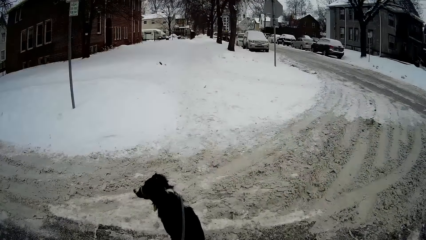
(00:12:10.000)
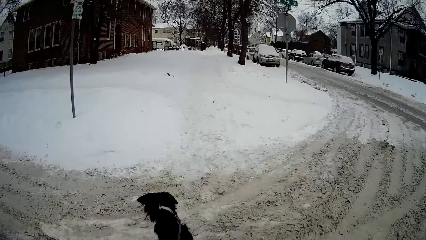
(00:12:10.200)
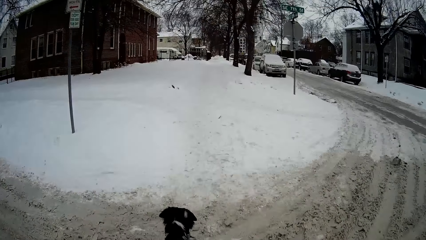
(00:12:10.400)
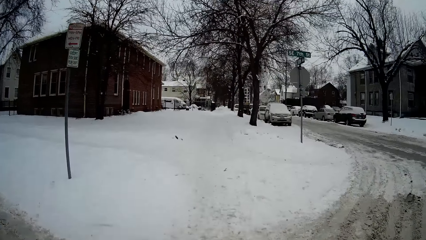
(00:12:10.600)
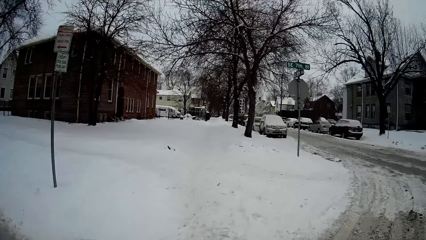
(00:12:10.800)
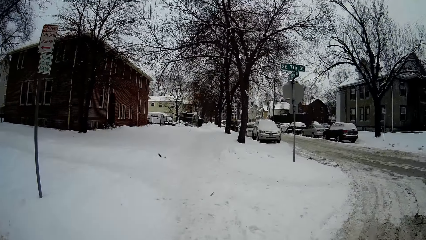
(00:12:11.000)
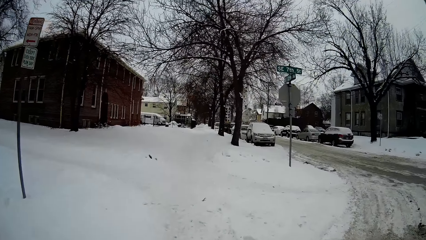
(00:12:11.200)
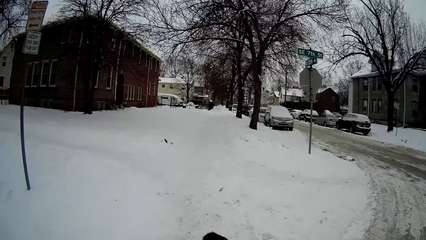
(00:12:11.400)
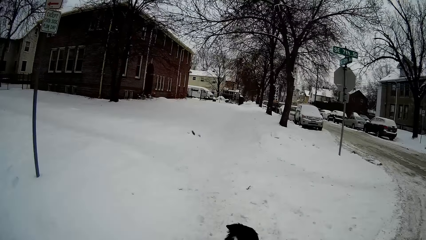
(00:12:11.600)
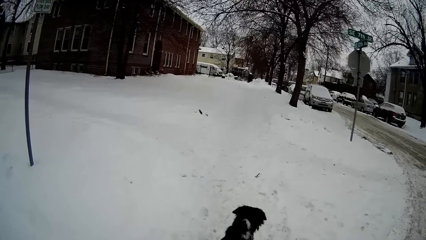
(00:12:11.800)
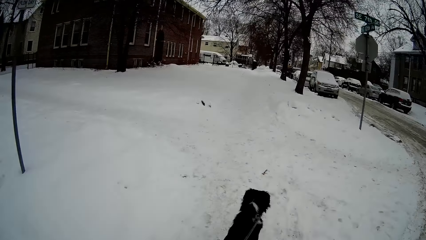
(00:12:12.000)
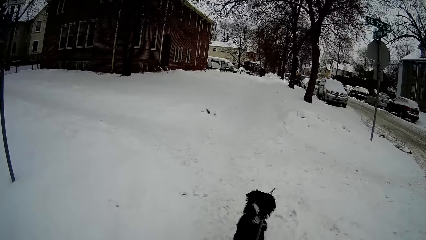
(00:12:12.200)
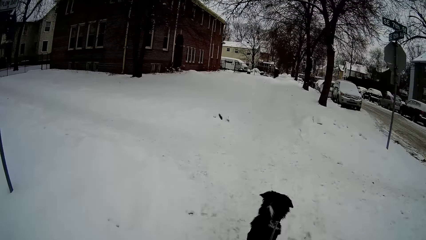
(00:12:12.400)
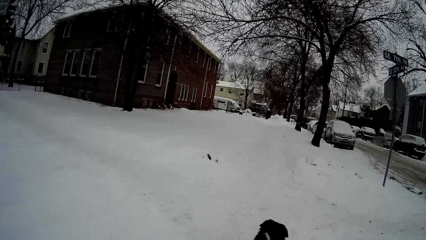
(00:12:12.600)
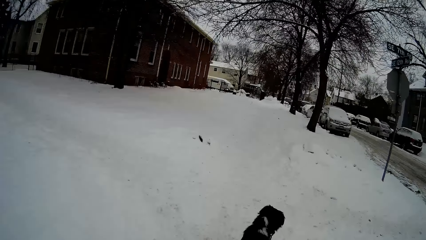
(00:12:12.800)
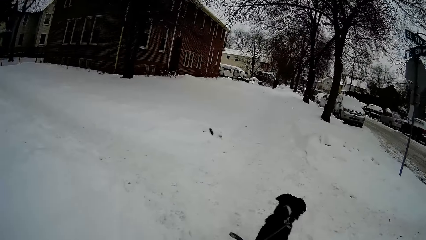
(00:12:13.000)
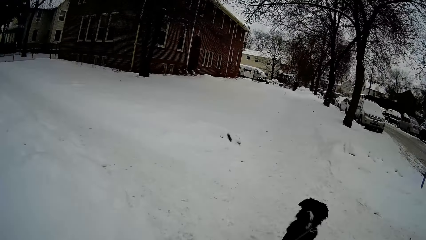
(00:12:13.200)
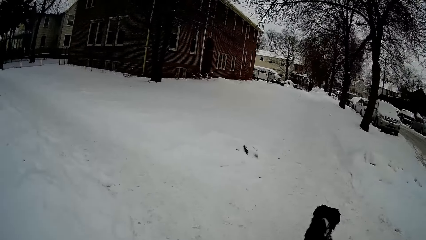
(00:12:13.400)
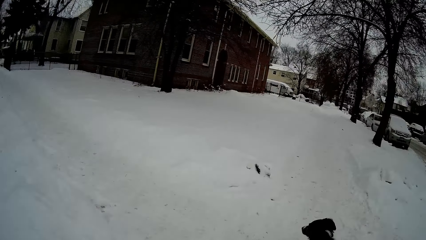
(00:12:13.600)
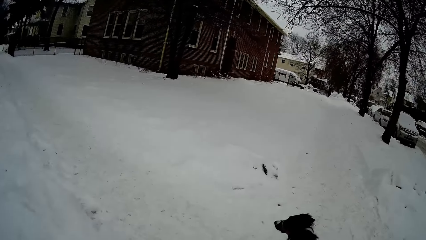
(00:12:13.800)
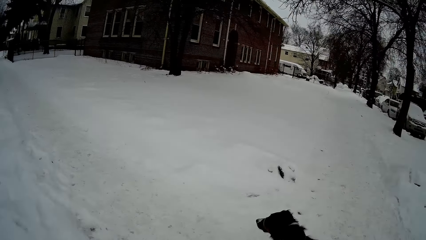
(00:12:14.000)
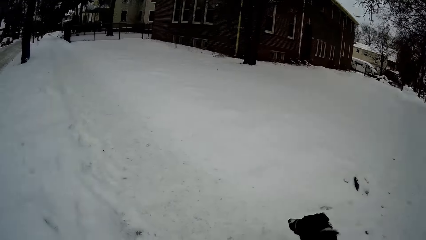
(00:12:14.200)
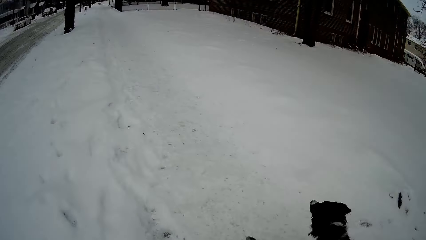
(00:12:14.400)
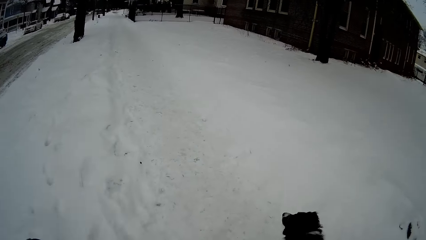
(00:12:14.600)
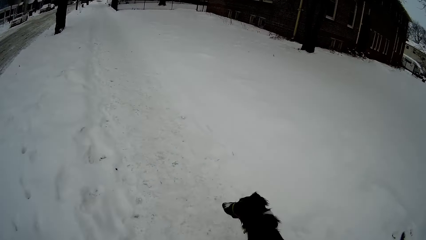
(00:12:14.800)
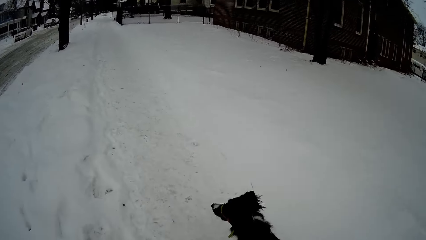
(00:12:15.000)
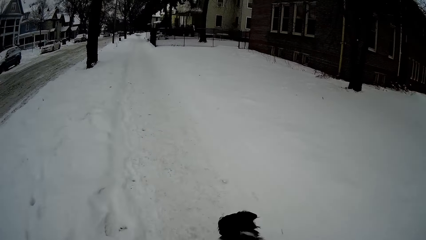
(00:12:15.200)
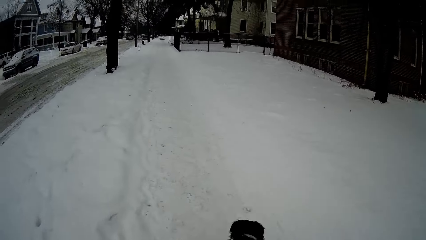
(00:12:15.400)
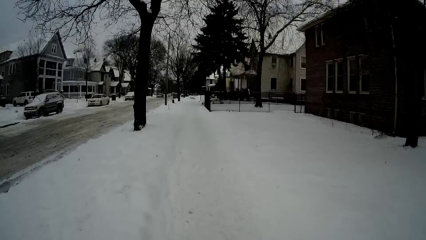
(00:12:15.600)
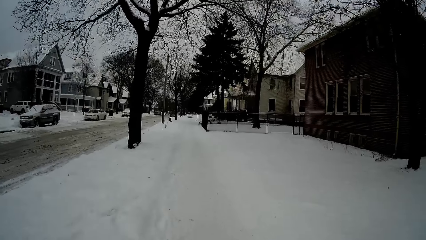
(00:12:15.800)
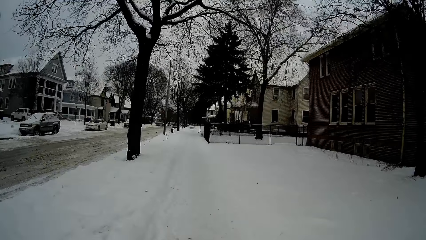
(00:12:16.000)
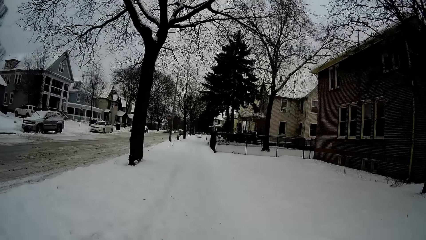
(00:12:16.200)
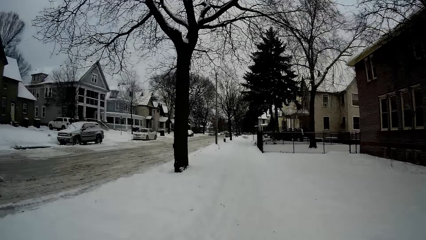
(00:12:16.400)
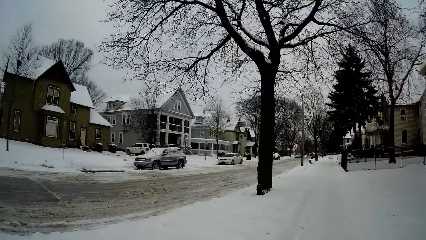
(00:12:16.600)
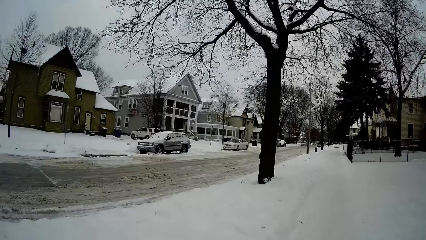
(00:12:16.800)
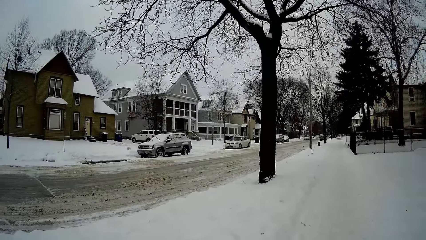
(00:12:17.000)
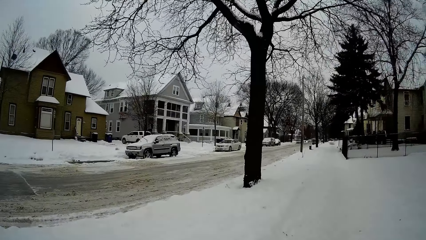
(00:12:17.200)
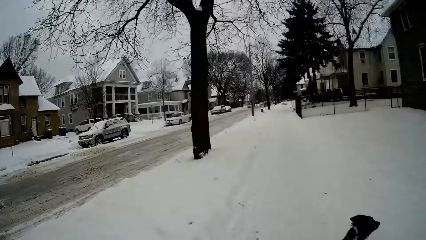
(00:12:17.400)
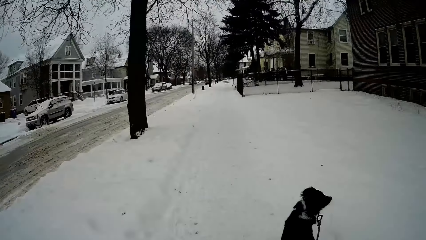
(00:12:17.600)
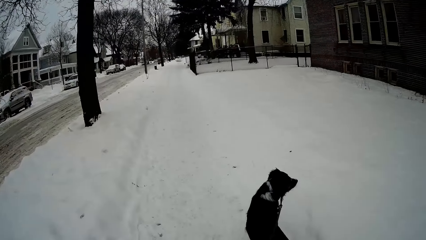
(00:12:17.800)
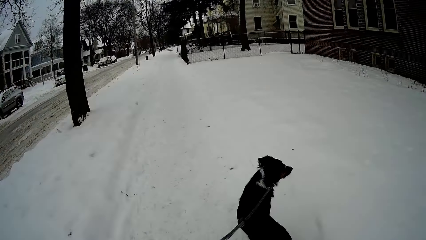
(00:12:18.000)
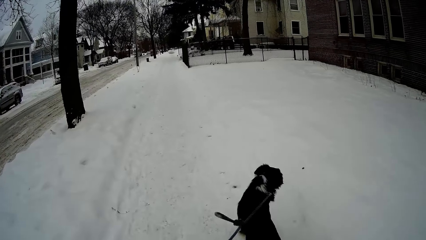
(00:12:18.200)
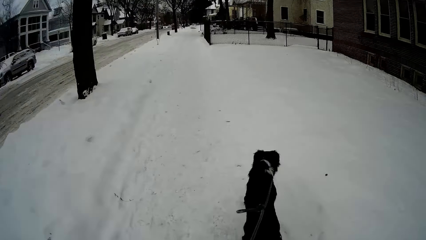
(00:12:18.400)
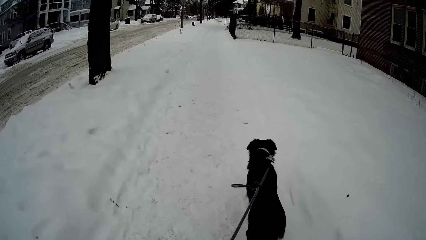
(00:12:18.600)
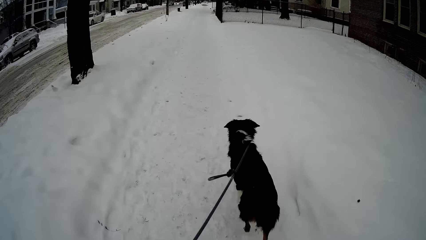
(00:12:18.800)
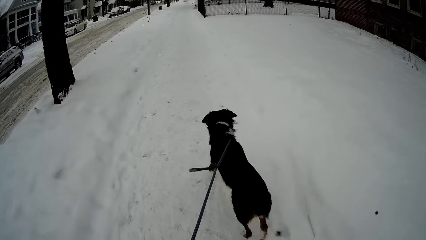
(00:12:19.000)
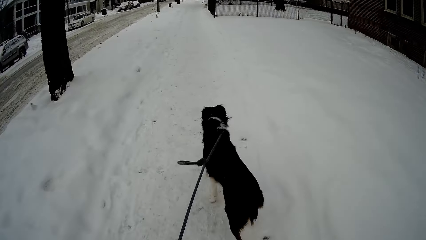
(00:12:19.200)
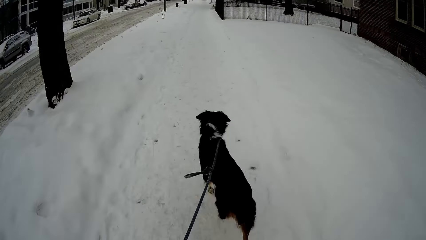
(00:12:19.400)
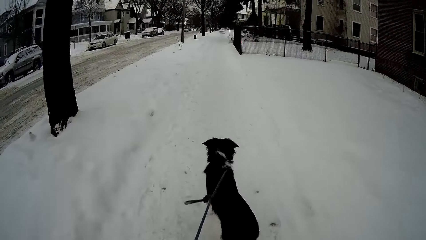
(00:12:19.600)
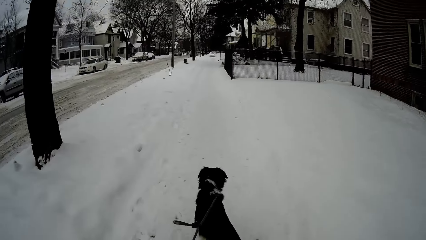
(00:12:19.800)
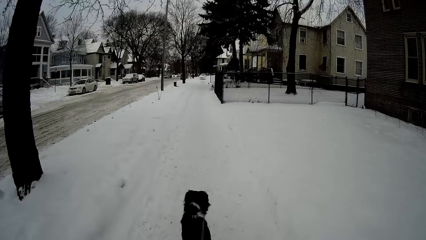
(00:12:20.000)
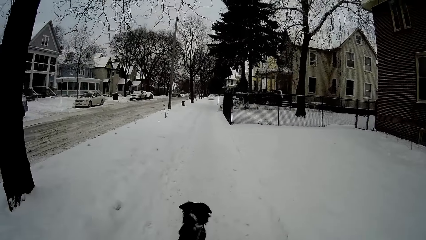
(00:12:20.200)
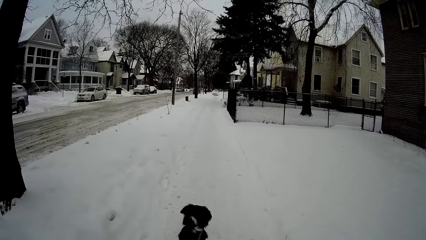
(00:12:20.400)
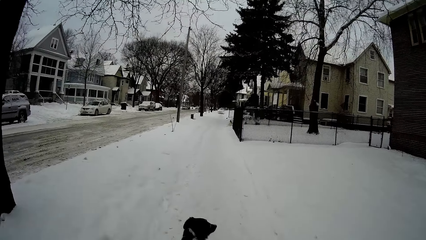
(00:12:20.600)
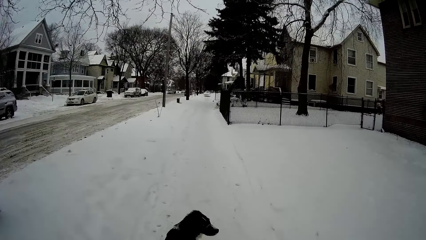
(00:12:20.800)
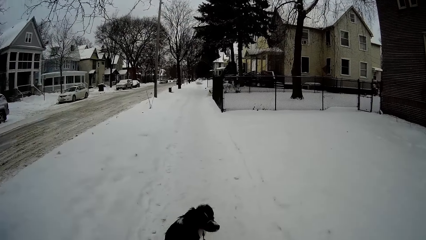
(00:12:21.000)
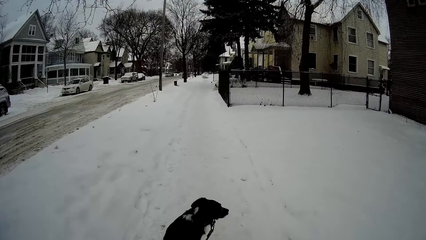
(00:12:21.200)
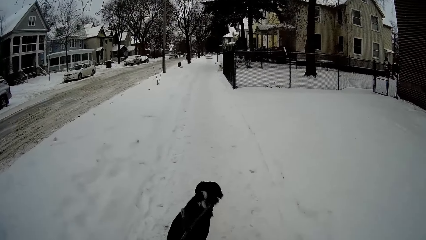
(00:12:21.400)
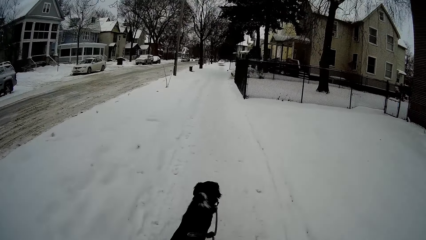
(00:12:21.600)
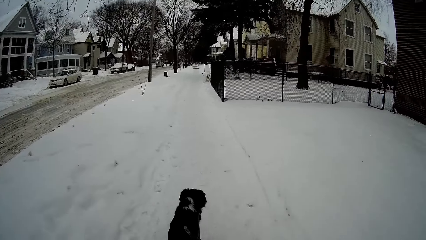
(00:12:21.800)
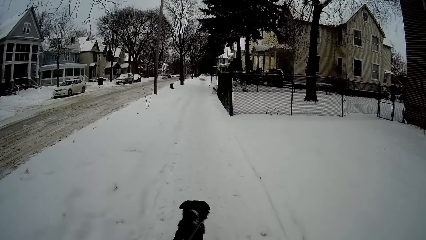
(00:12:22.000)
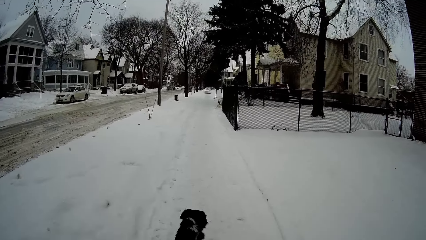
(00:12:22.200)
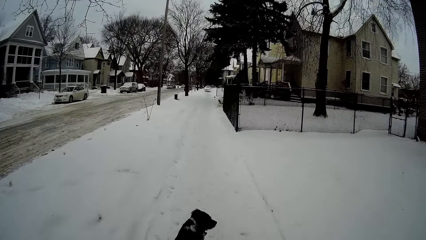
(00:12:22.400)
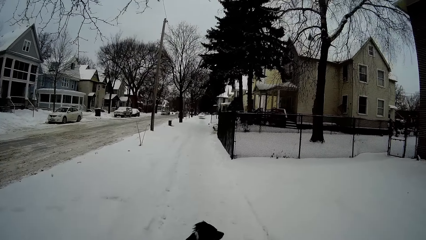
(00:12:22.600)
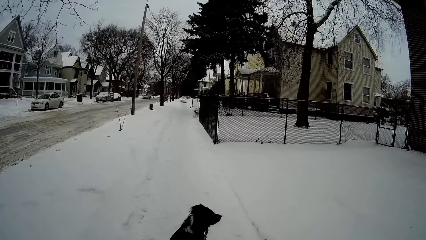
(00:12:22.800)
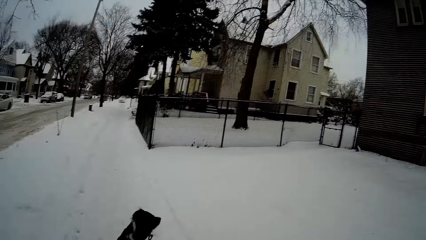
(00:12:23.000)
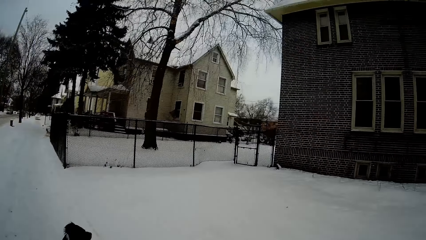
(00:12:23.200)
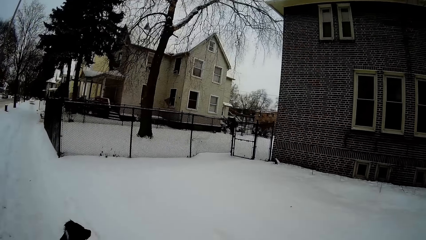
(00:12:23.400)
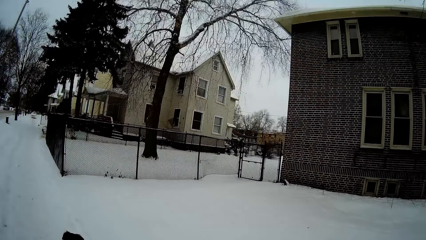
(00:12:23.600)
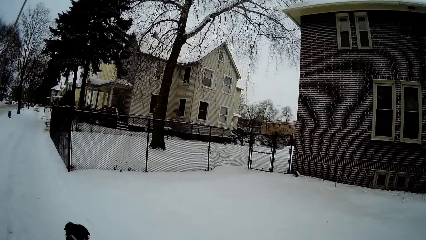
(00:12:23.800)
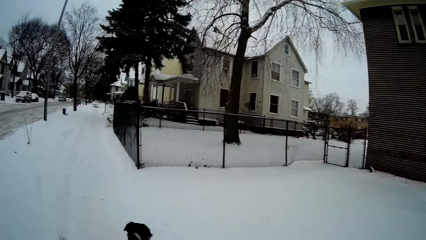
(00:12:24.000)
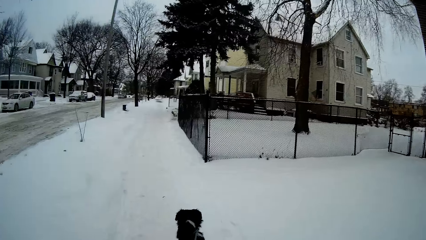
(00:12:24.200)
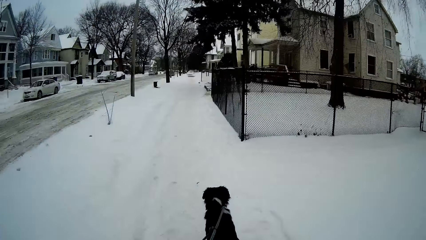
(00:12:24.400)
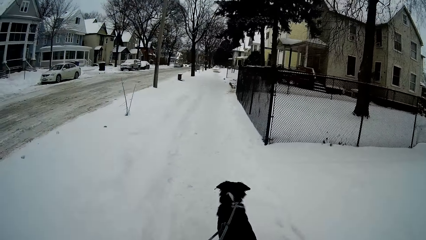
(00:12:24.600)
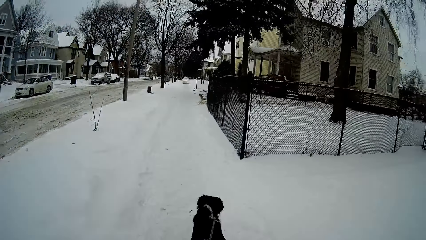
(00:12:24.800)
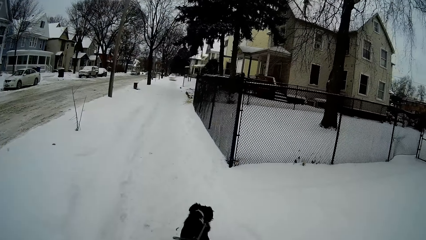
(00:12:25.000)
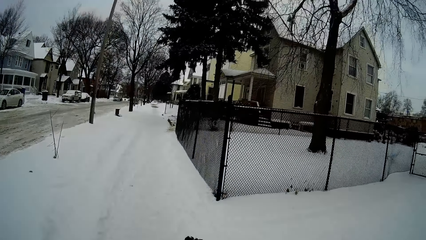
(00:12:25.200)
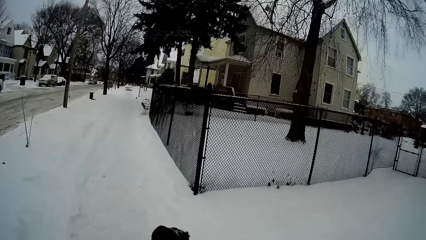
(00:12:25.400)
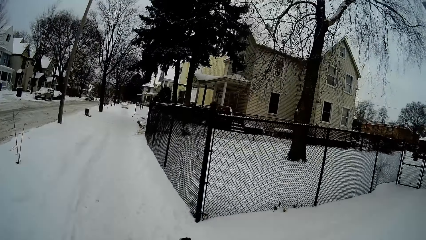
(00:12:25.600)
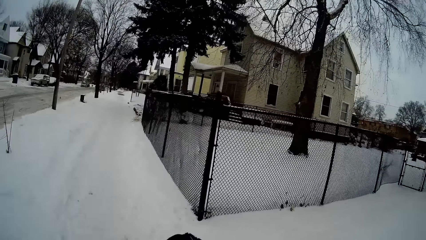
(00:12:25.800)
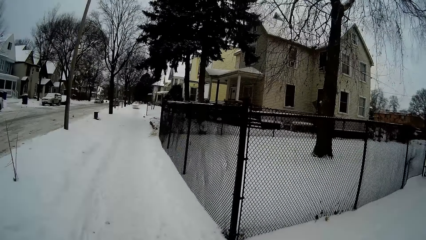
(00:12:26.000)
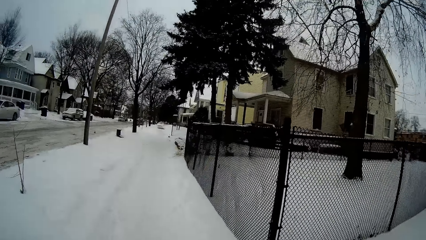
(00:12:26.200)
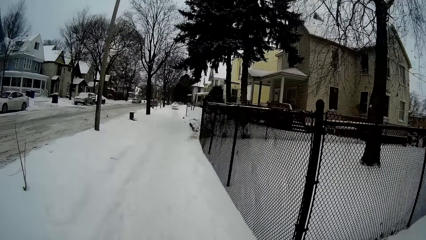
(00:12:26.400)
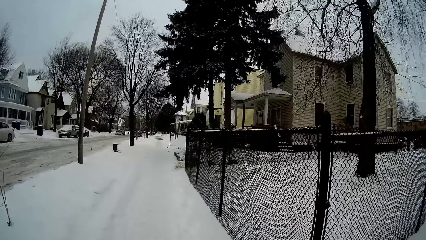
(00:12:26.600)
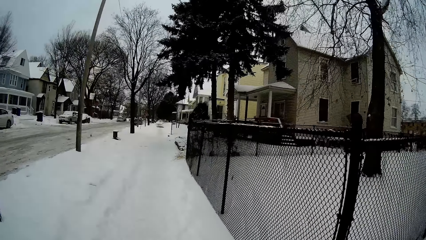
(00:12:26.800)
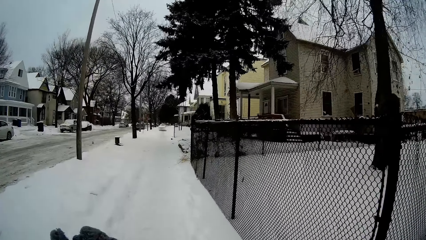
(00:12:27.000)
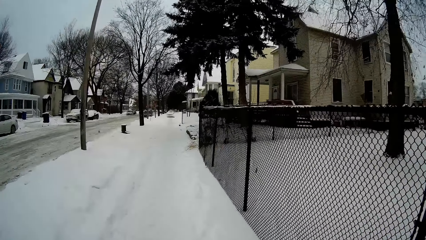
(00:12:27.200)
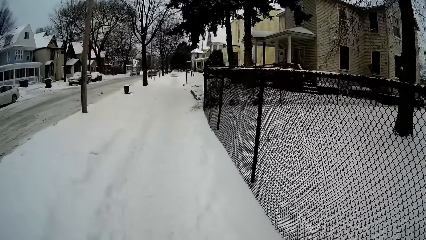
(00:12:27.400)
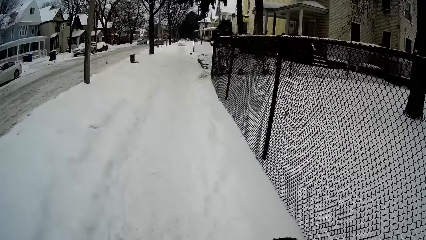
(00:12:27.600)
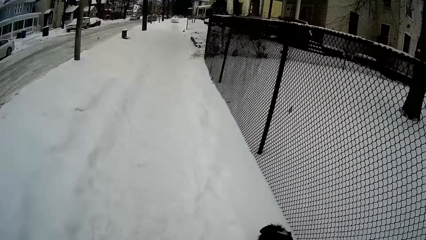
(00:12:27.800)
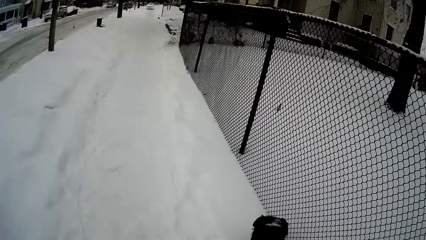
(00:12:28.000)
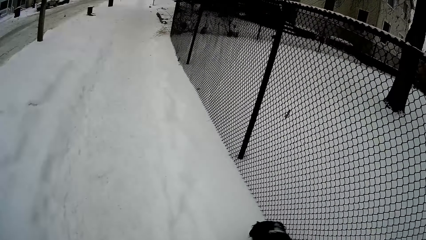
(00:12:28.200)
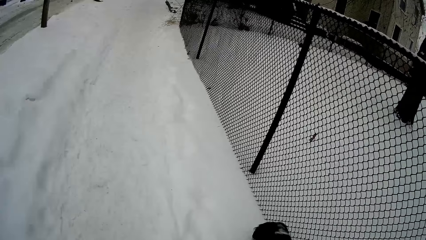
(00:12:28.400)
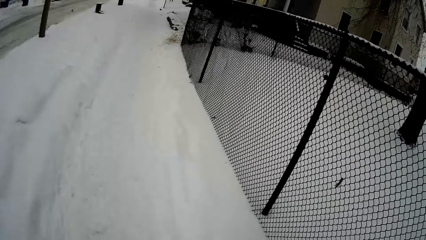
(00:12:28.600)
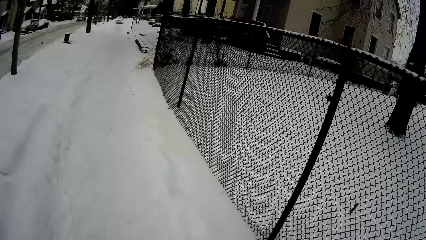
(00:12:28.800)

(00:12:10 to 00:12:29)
The camera wearer walks on the ice. They look at the fence.
